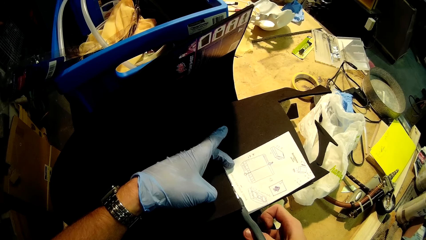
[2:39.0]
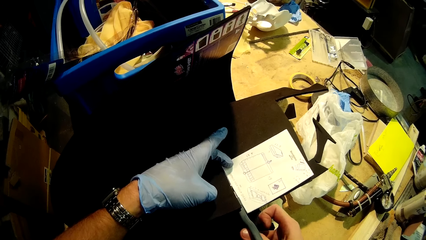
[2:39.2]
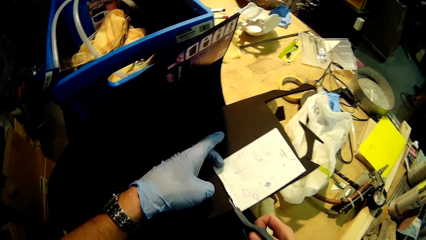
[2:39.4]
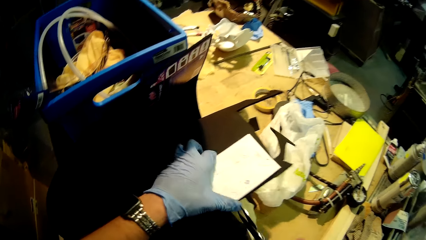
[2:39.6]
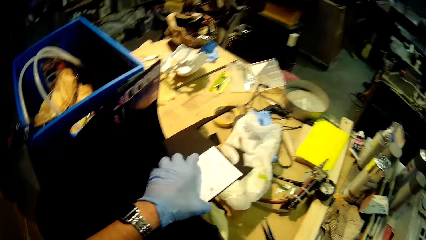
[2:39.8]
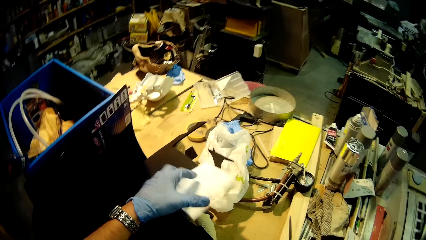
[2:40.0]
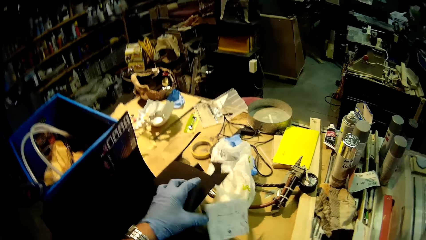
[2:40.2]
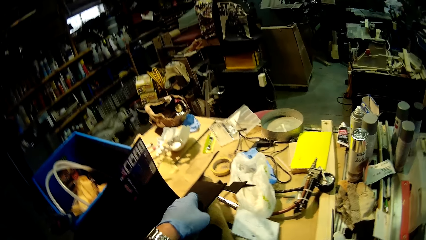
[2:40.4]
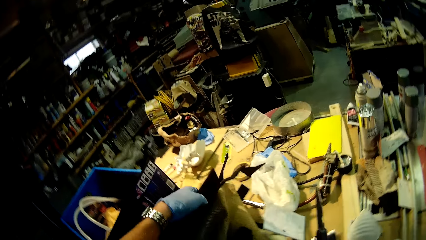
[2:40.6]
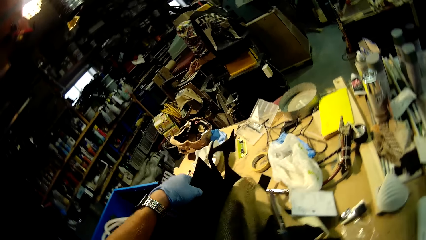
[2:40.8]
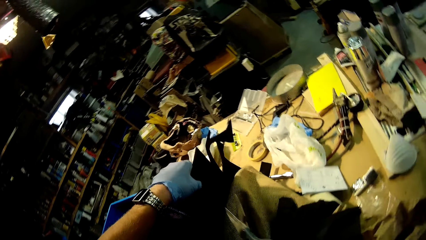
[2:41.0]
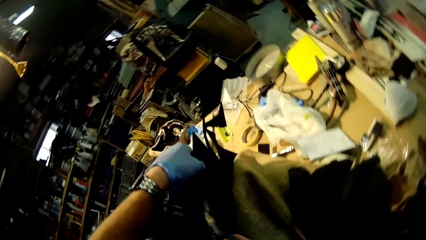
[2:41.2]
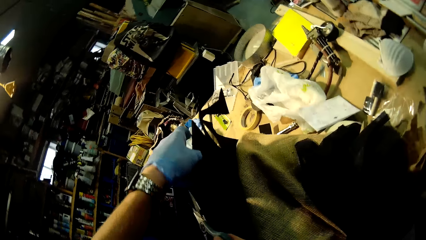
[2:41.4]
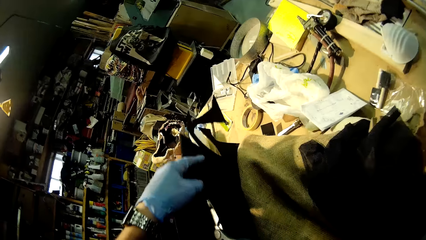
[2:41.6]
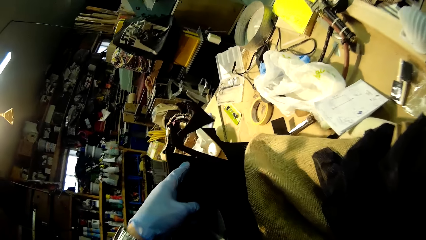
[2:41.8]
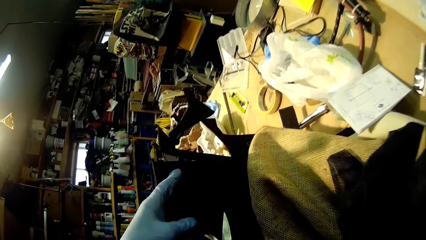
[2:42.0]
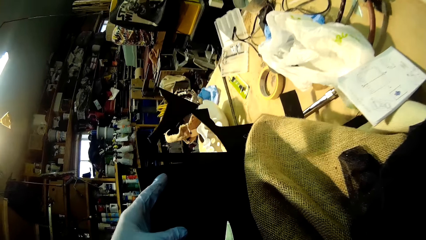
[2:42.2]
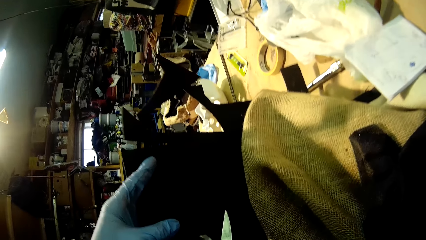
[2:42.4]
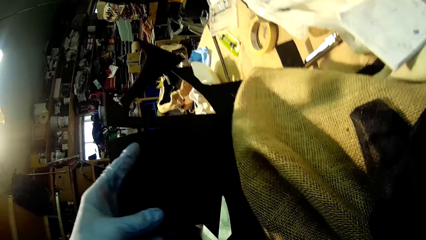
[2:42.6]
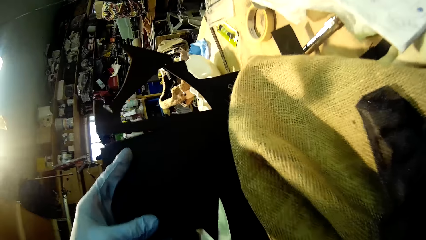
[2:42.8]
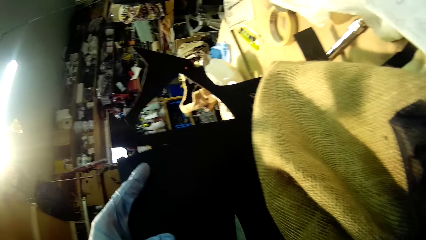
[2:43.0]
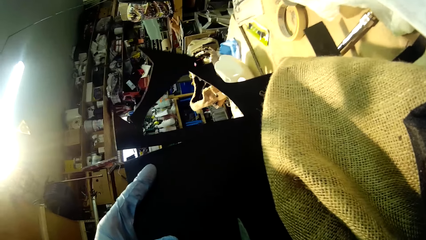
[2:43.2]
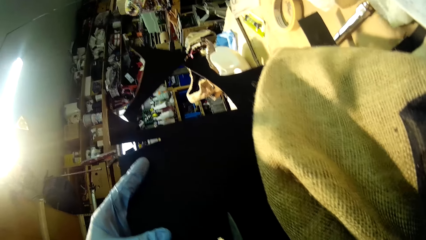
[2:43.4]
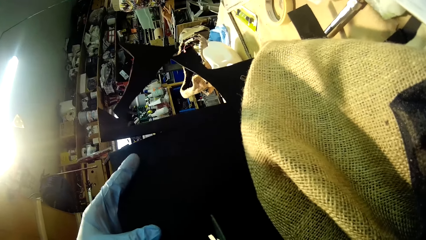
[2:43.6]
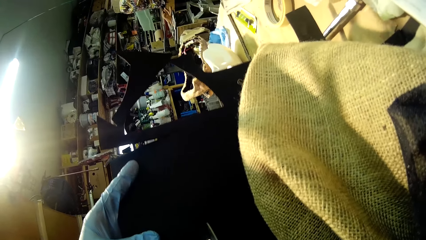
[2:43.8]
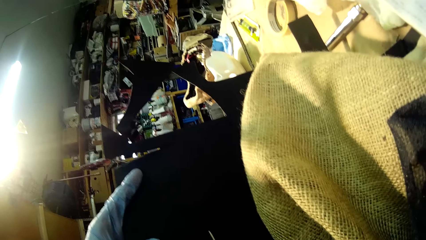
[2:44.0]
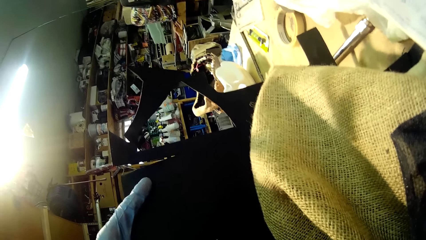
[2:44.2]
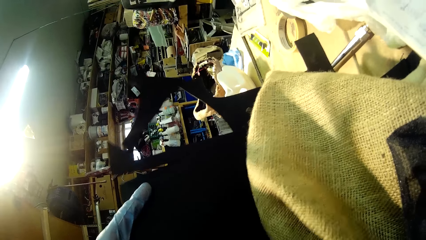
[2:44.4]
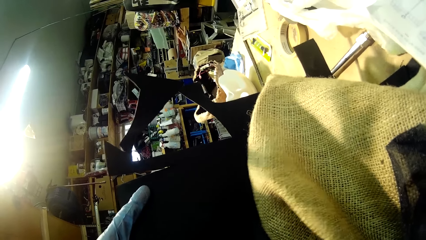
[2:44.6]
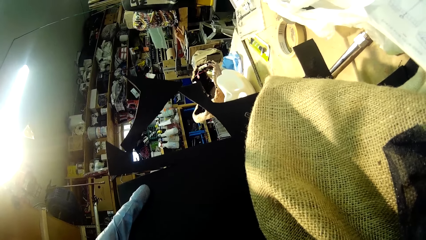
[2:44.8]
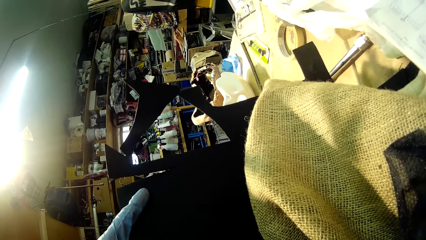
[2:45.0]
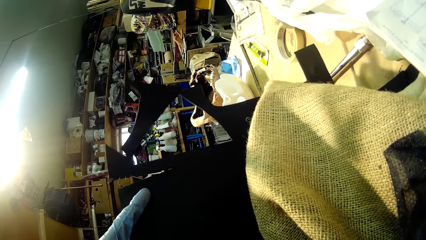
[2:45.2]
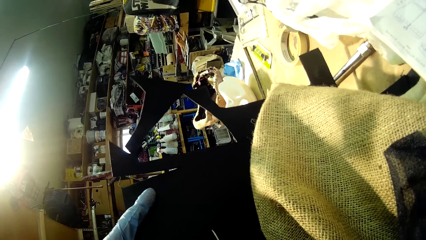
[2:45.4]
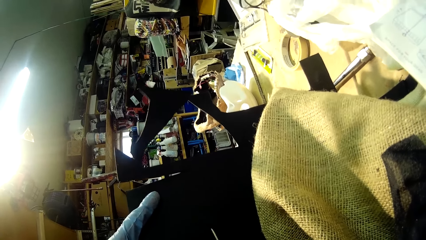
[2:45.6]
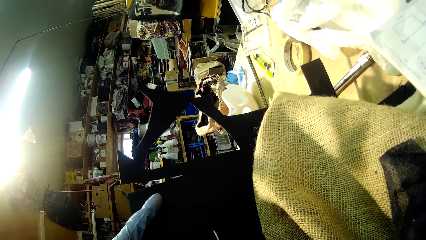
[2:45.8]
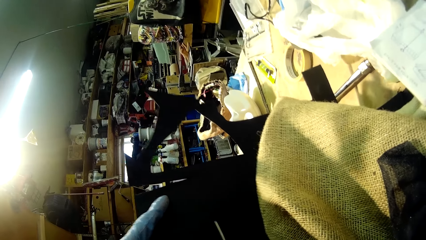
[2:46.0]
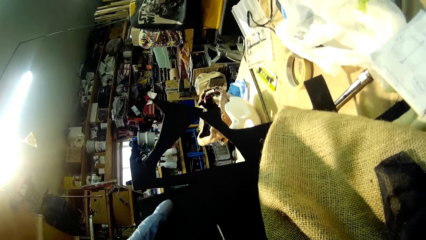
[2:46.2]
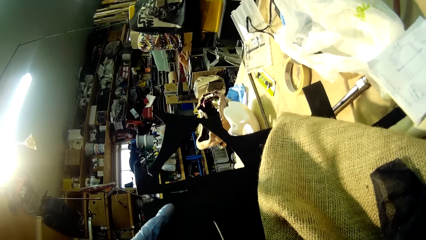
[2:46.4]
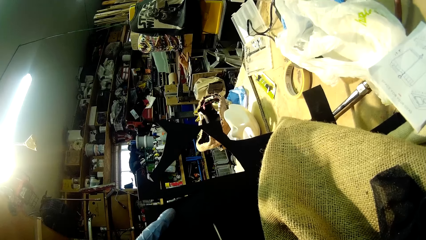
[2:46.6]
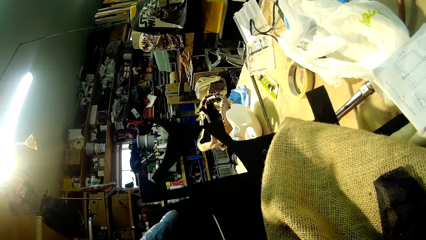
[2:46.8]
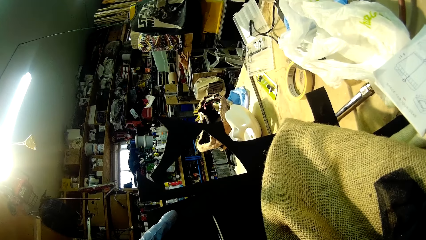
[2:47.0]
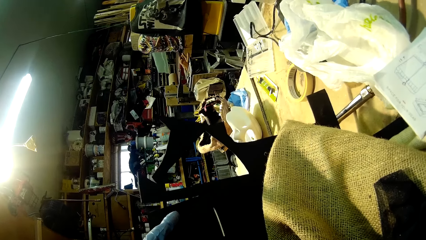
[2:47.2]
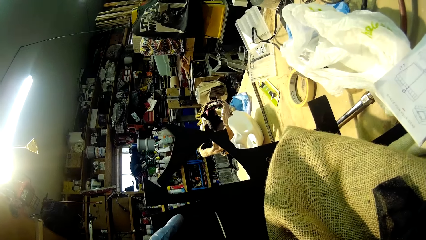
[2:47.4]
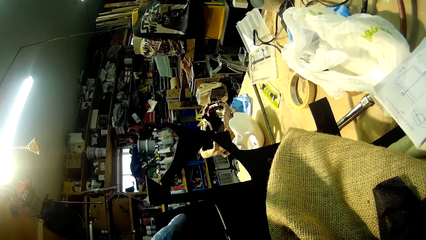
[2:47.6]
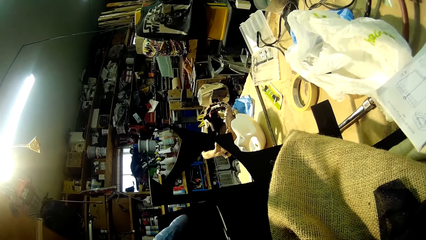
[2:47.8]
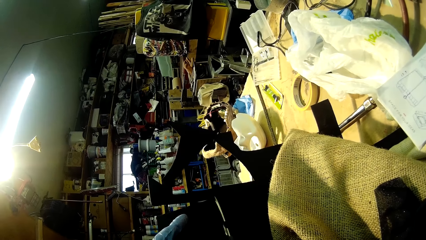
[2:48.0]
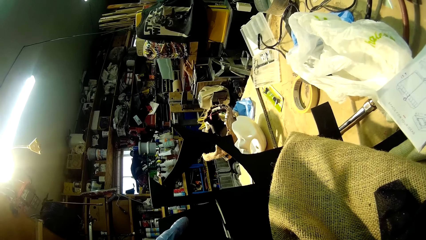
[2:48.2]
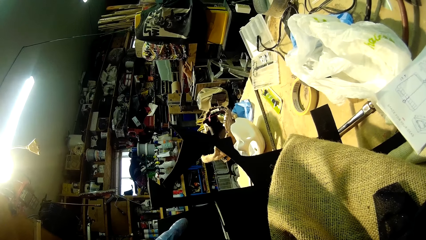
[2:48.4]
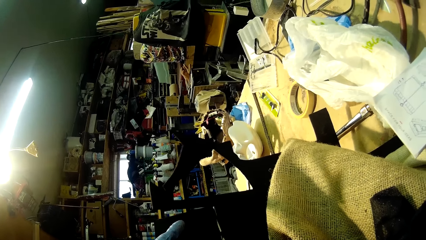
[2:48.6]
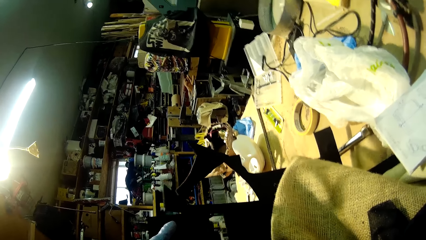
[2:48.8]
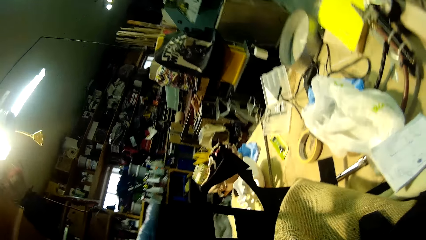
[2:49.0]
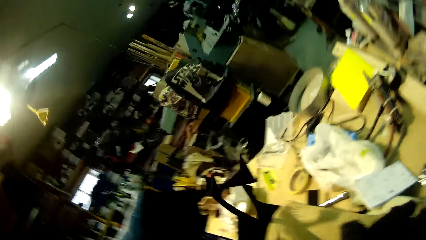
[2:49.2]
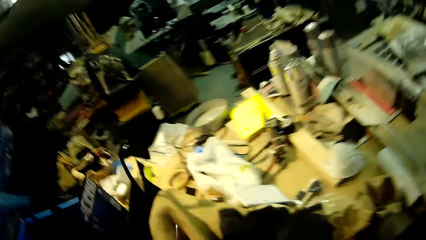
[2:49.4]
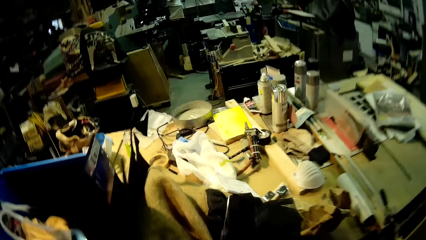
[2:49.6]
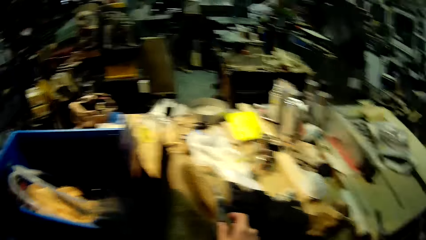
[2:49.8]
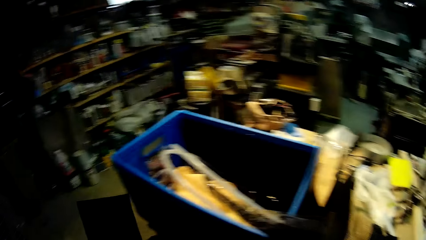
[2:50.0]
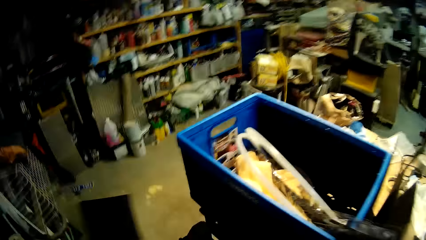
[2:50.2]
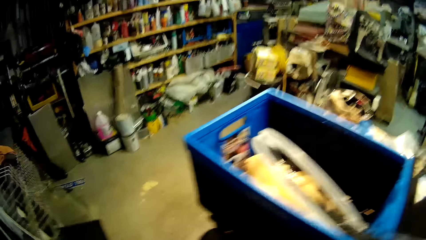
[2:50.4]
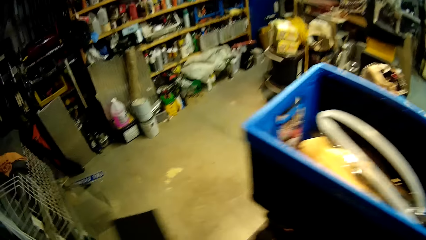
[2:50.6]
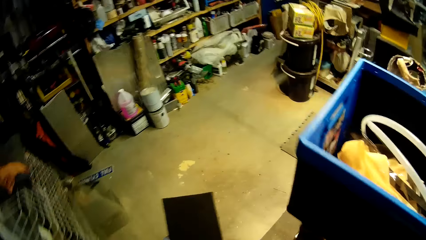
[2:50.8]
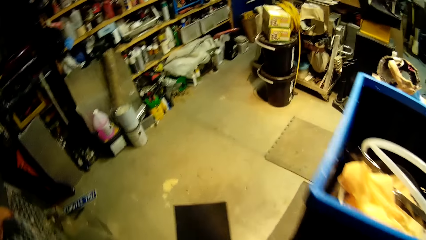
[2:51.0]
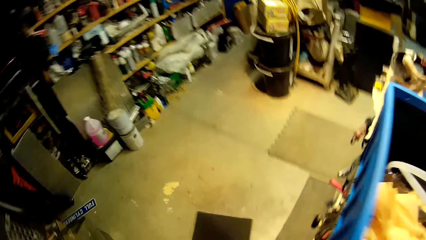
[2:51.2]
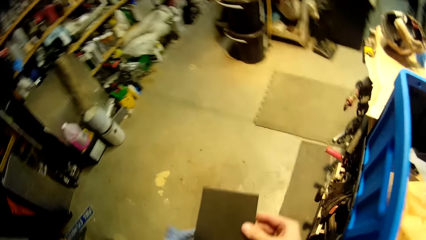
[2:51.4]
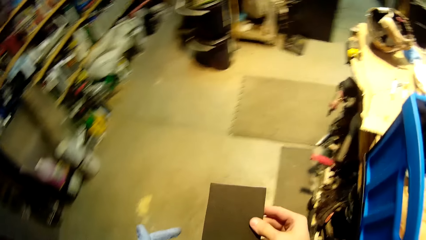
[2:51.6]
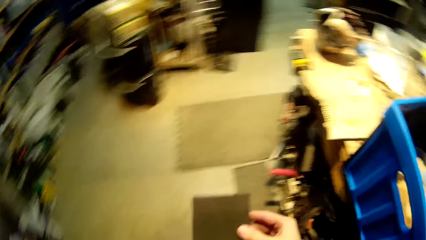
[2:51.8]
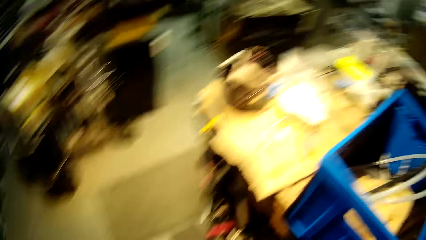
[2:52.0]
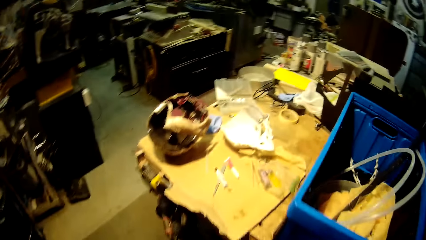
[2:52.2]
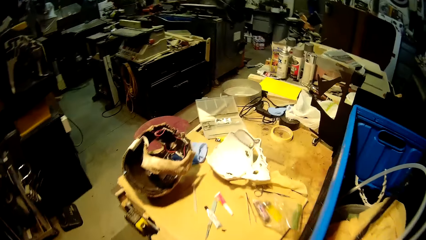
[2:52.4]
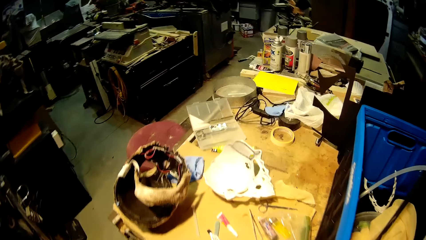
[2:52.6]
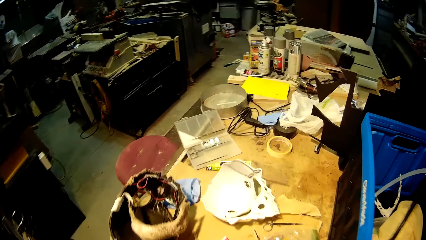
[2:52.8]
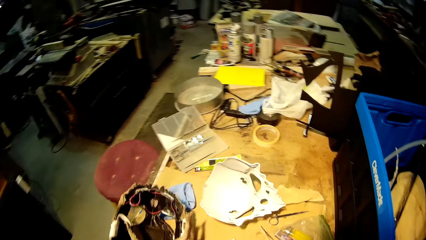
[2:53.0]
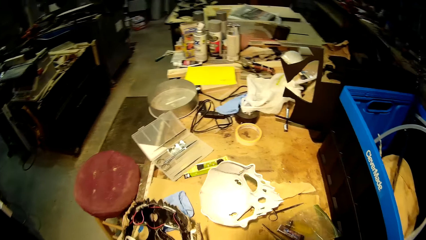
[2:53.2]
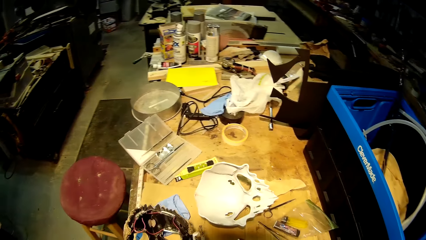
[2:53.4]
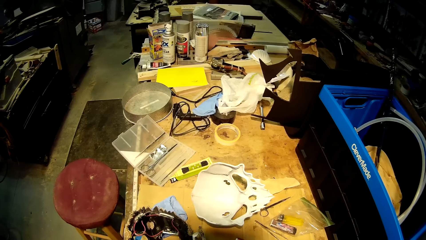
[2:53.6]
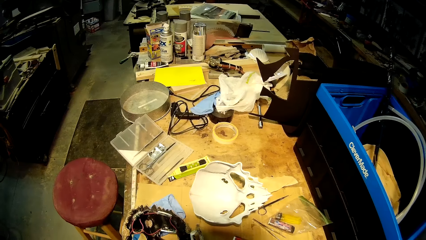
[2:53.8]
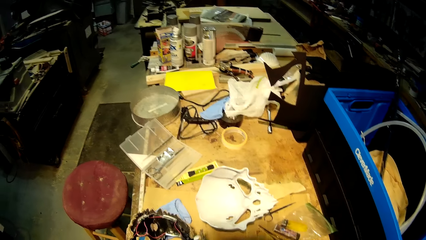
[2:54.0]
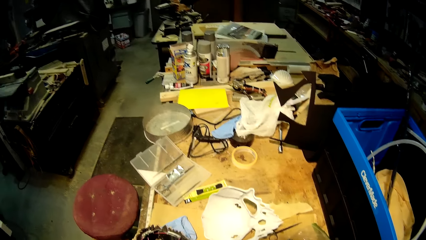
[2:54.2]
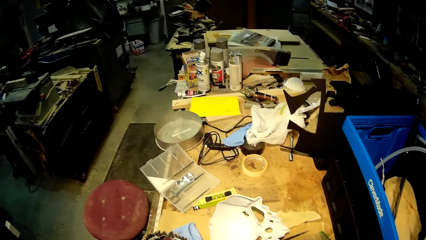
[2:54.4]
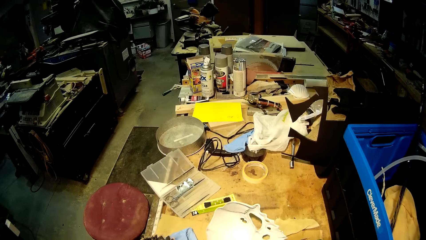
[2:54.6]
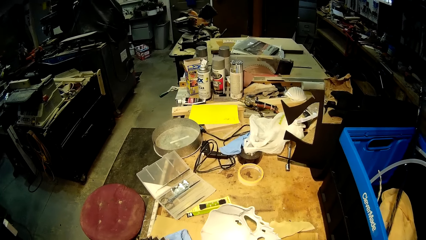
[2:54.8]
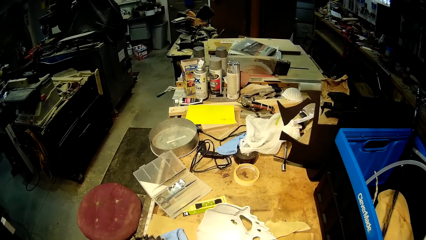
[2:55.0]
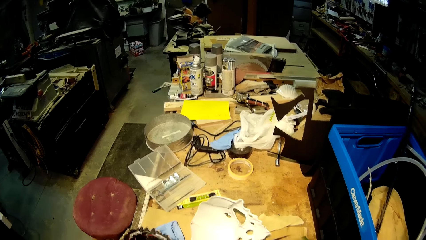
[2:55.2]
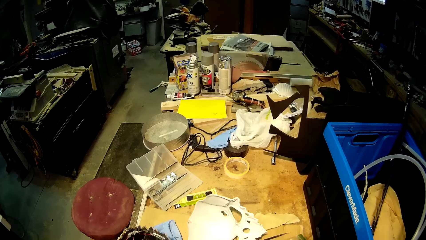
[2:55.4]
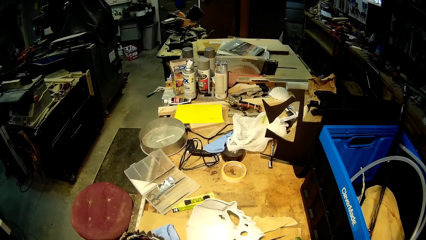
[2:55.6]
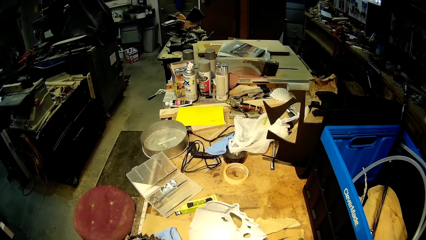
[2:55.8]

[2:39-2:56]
The camera wearer removes the white cardboard from the black cardboard with his left hand. He cuts the black cardboard with the scissors in his right hand. He walks towards the table. He walks around the table. He passes the black cardboard from his left hand to his right hand.
